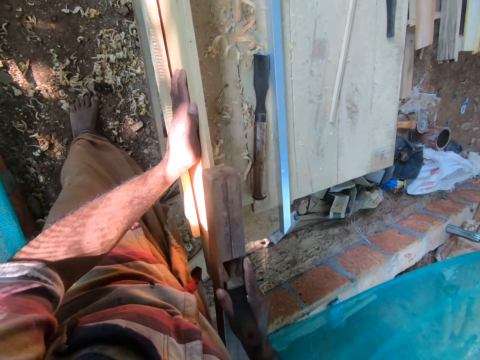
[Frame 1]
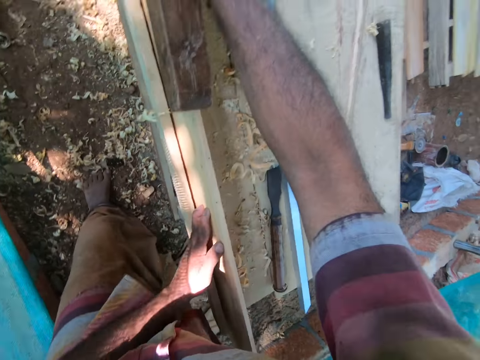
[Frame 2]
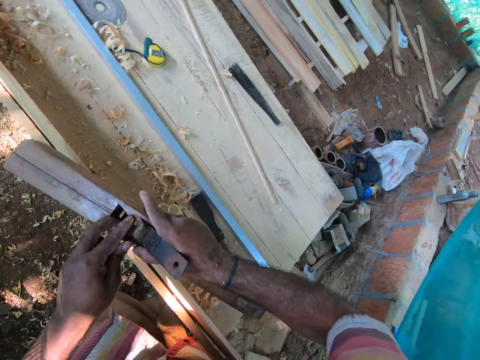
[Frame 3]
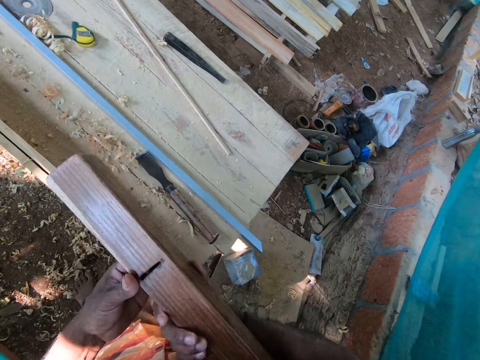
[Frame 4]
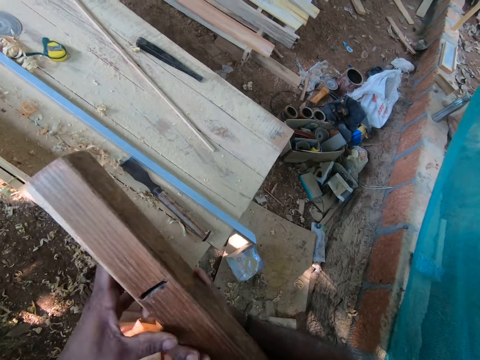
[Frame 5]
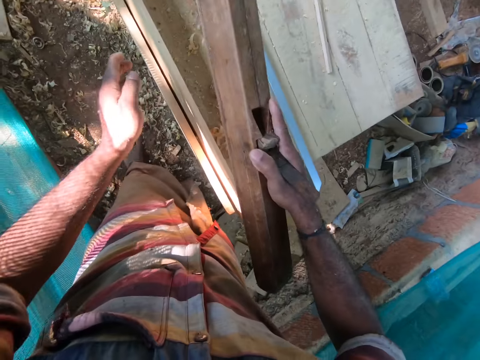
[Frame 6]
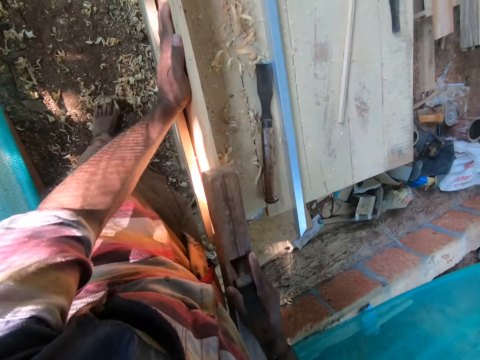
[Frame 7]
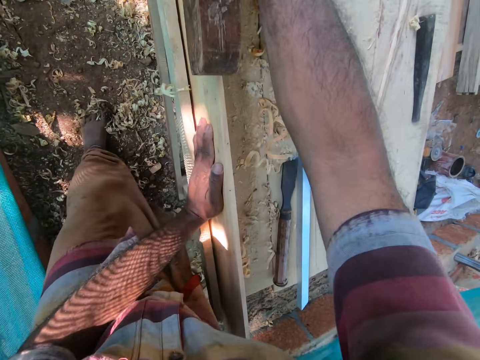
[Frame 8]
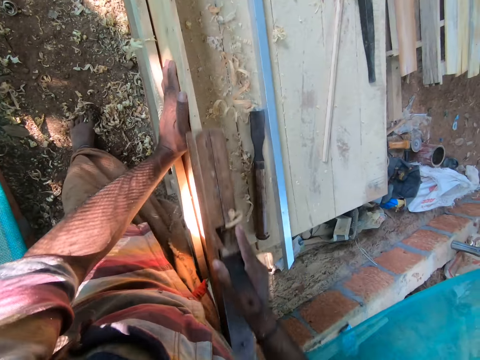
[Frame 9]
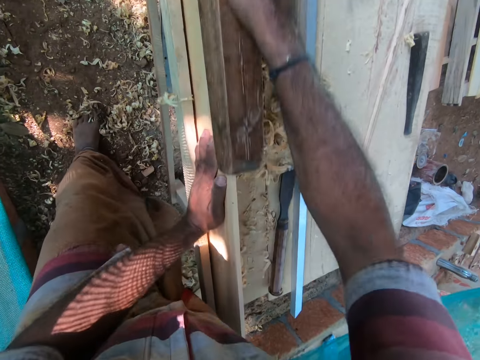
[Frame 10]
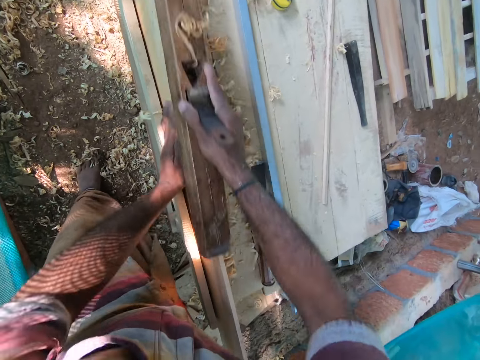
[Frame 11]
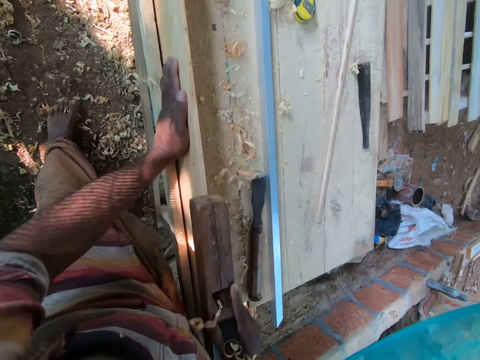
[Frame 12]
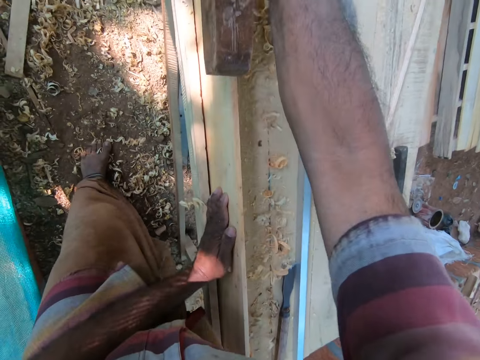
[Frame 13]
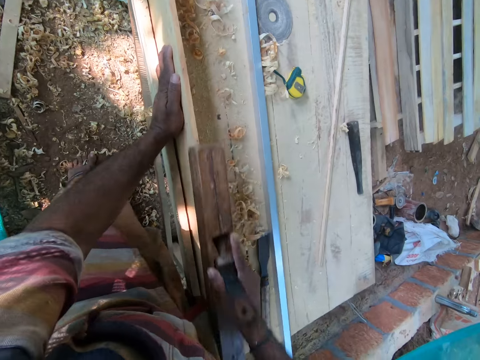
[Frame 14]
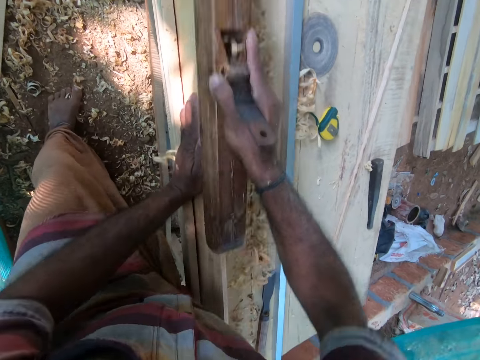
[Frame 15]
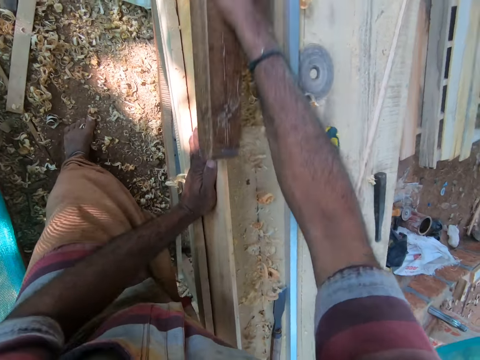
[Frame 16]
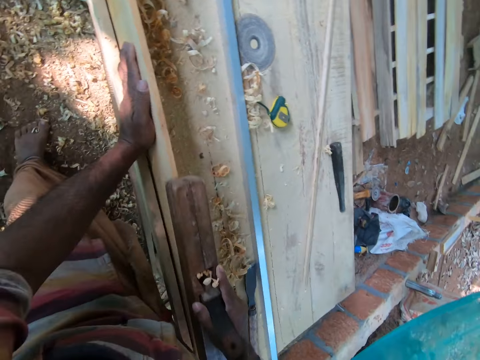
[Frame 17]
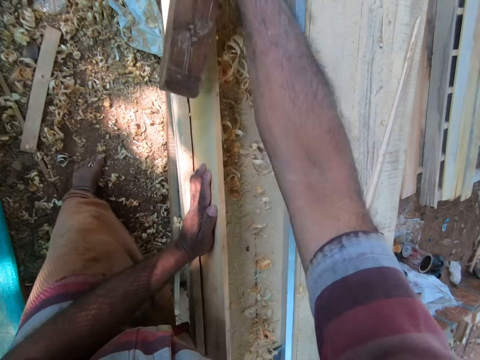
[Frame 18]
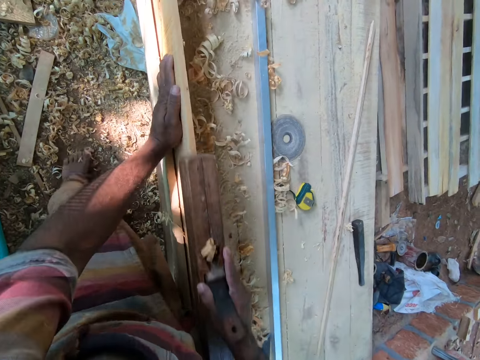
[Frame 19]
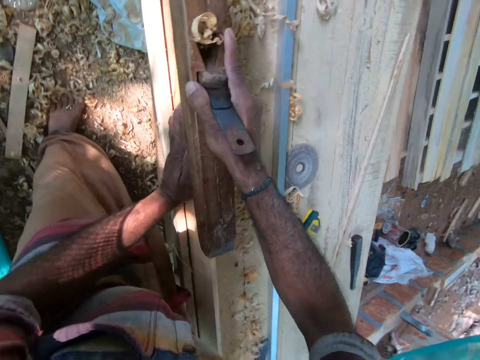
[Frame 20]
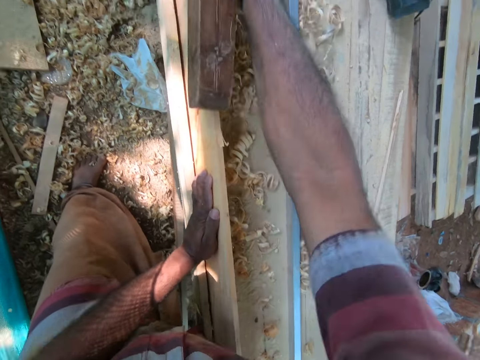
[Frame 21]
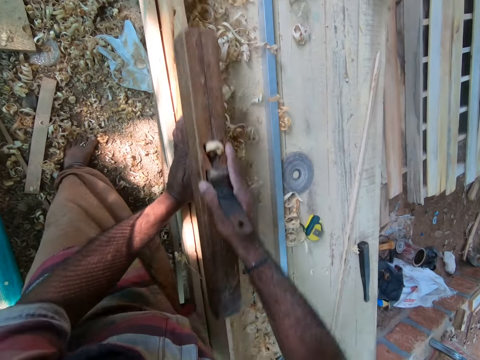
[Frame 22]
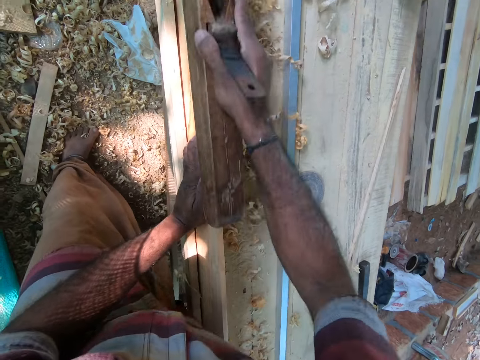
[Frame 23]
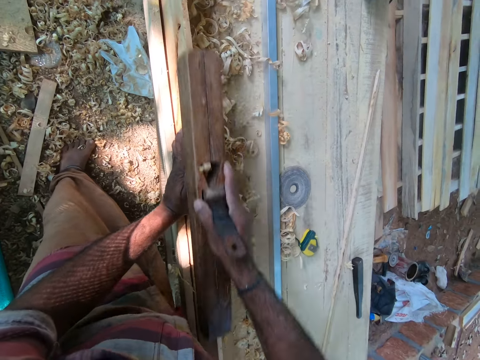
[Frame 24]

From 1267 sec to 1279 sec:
The camera wearer removes his left hand from the plywood on the workbench. He touches the wood plane in his right hand with his left hand. He removes wood dust from the plane. He removes his left hand from the wood plane and places his left hand on the workbench. He shaves the plywood on the workbench with the wood plane in his right hand.

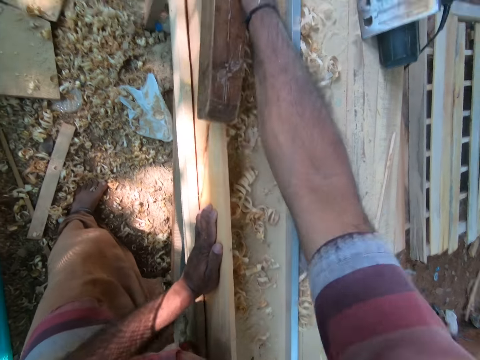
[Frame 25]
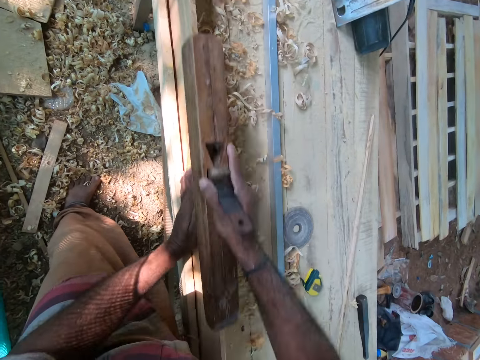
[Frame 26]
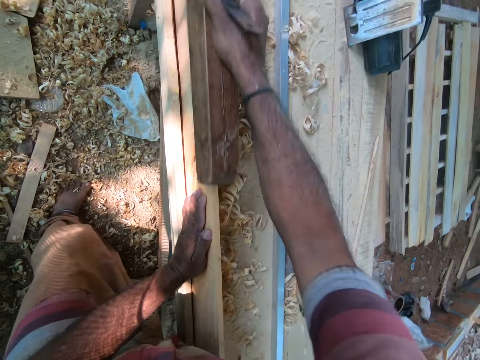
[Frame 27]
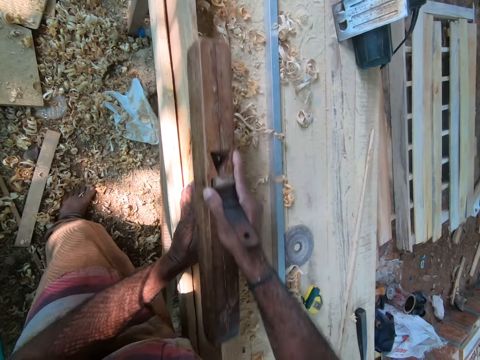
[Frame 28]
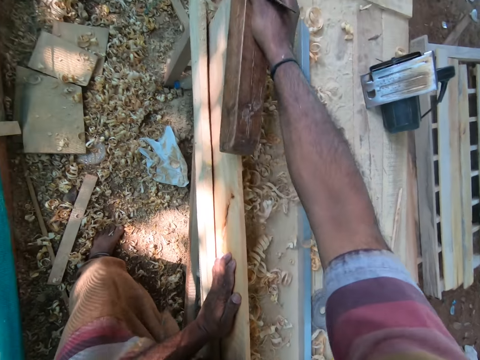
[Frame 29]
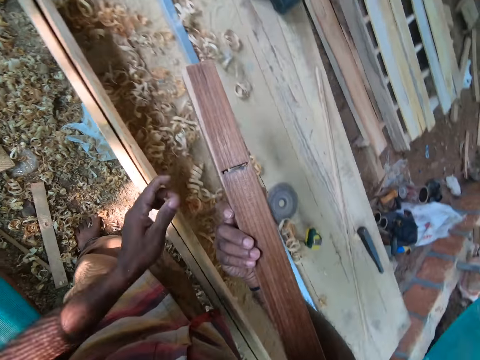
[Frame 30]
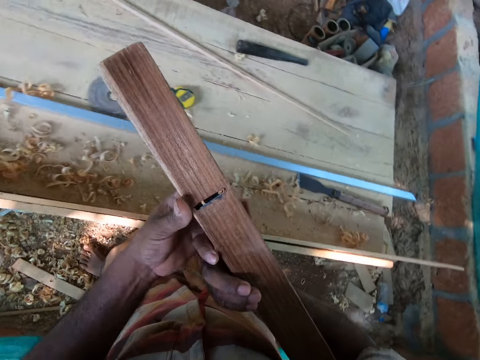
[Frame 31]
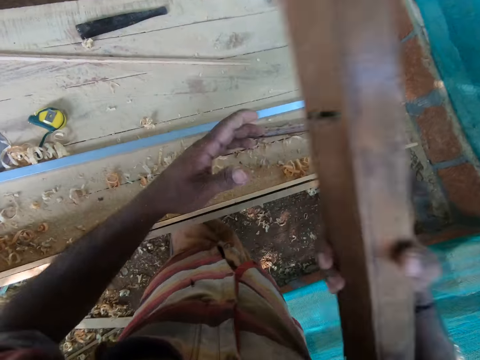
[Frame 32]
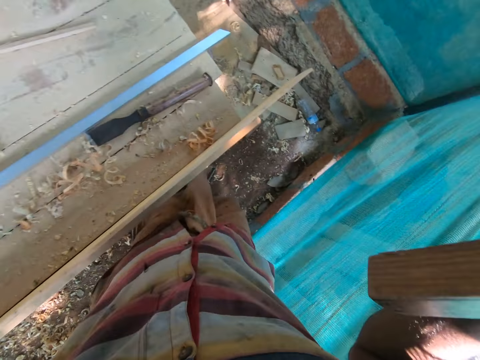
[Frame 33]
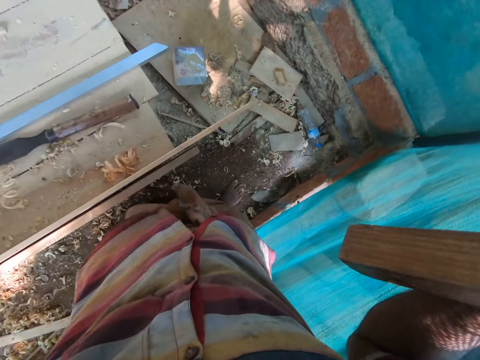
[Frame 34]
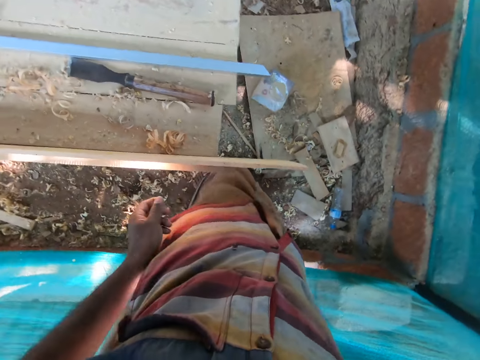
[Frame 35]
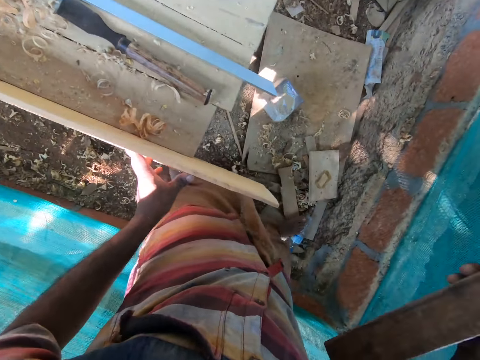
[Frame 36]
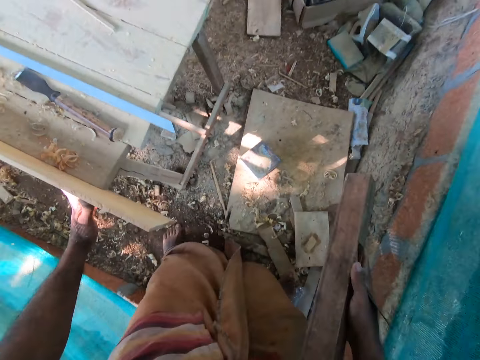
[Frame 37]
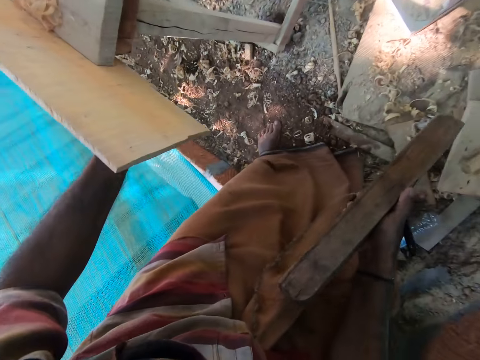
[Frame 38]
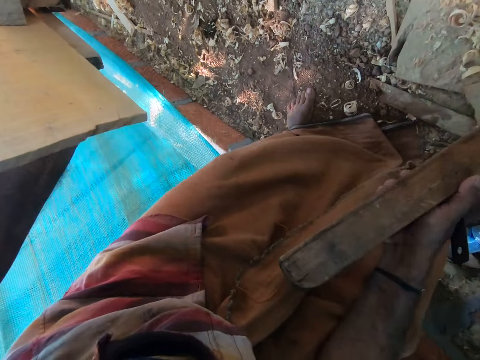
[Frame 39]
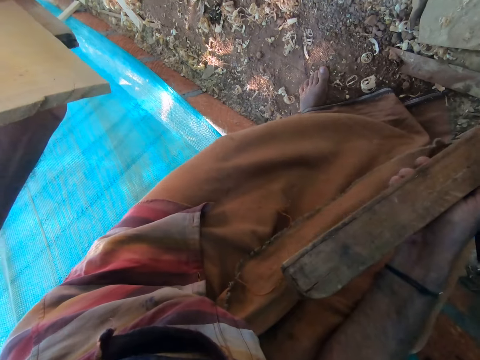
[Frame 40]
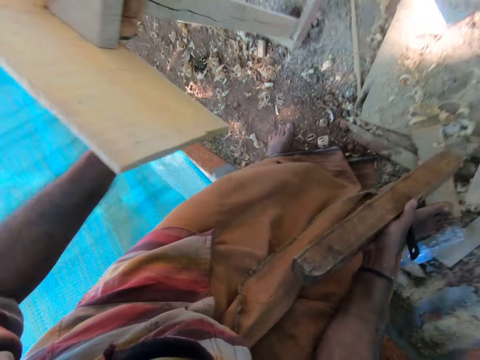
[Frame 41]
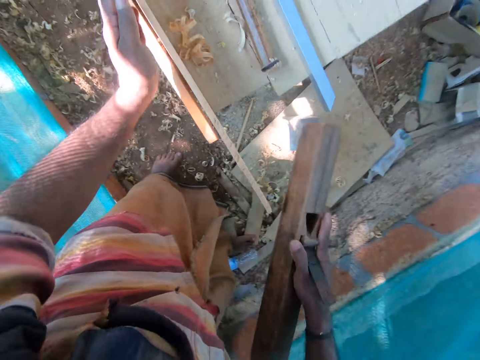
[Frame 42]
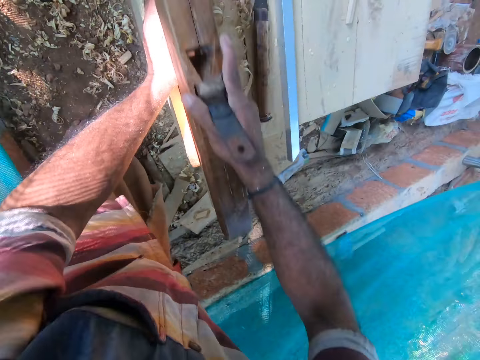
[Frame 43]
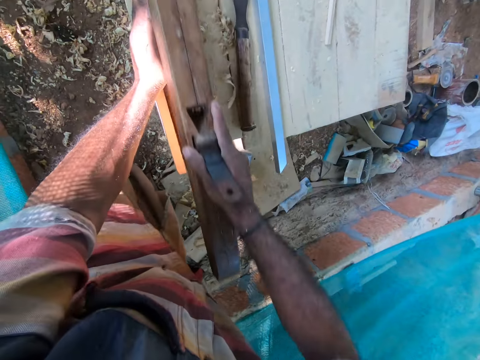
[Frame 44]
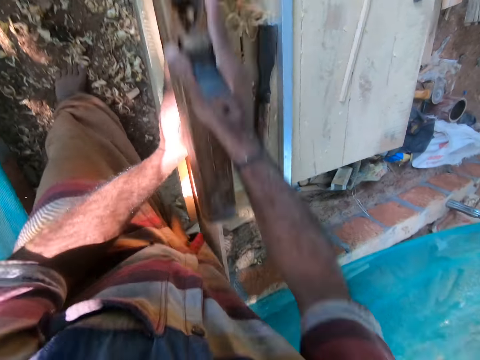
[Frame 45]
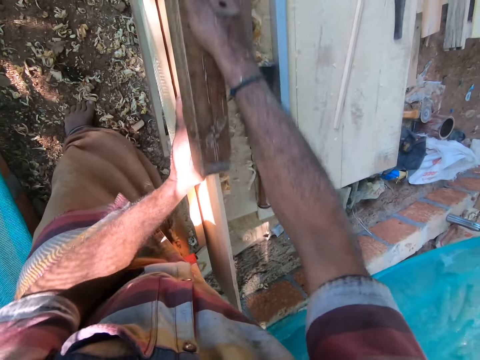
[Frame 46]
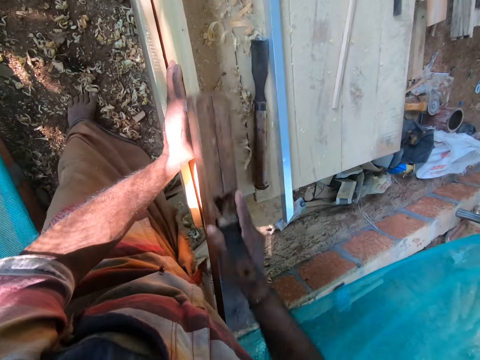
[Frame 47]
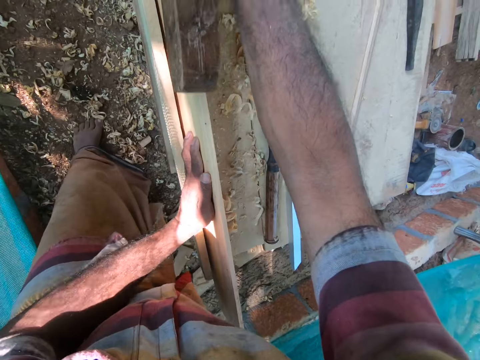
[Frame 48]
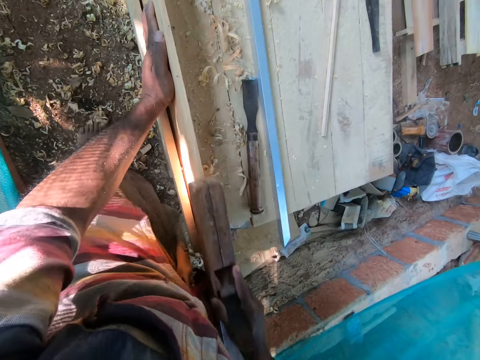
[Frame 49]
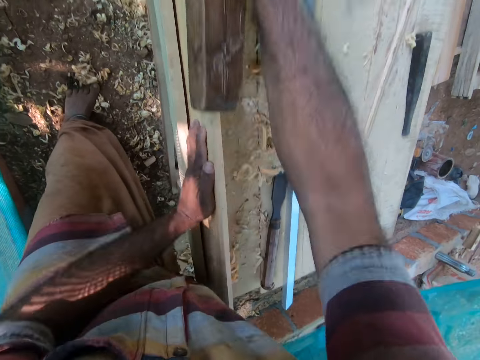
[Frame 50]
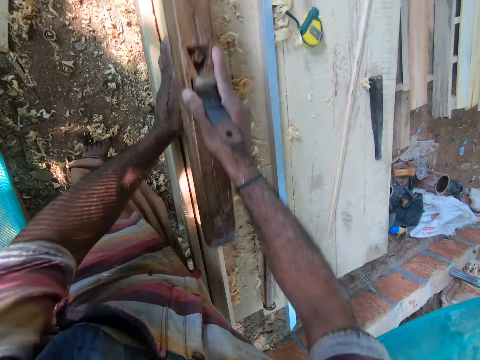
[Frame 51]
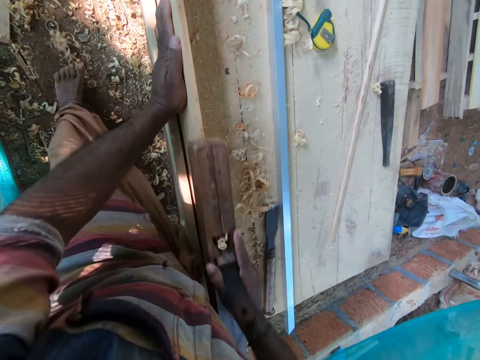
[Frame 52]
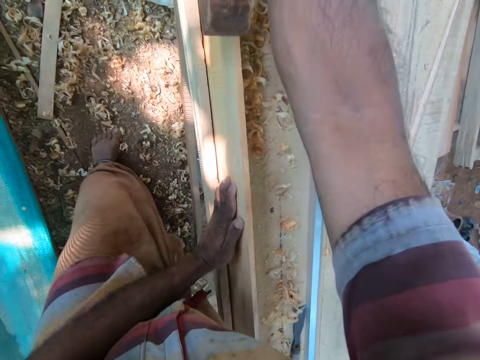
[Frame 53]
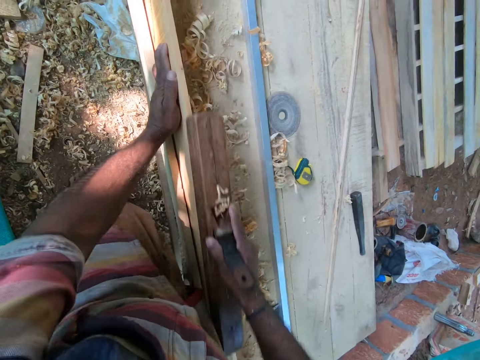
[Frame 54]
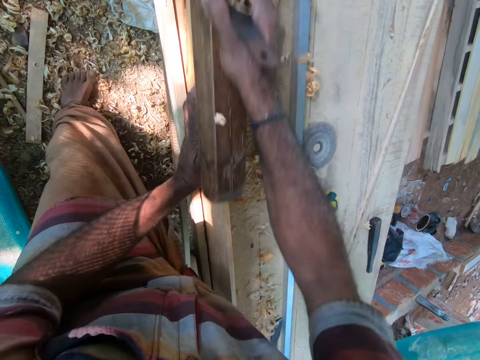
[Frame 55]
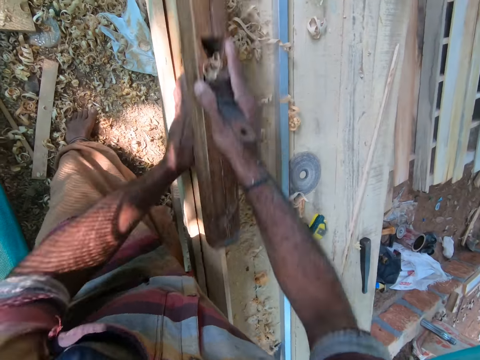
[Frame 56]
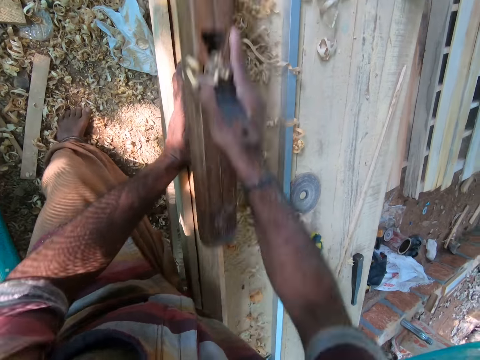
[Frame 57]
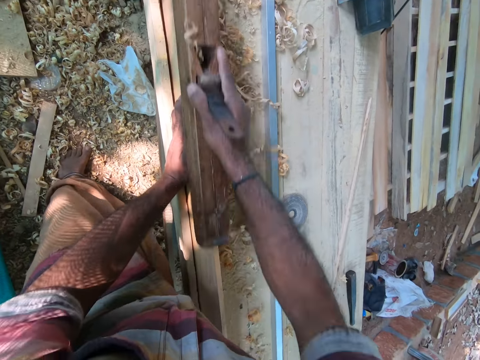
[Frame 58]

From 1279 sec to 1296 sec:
The camera wearer raises the wood plane from the plywood on the workbench with his right hand. He removes his left hand from the plywood on the workbench. He touches the wood plane in his right hand with his left hand. He removes wood dust from the plane. He turns around the area. He places his left hand on the plywood on the workbench. He places his right hand on his right leg. He bends down. He confirms the wood. He shaves the plywood on the workbench with the wood plane in his right hand.
